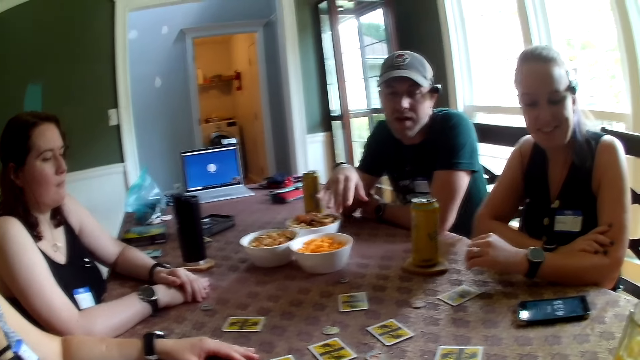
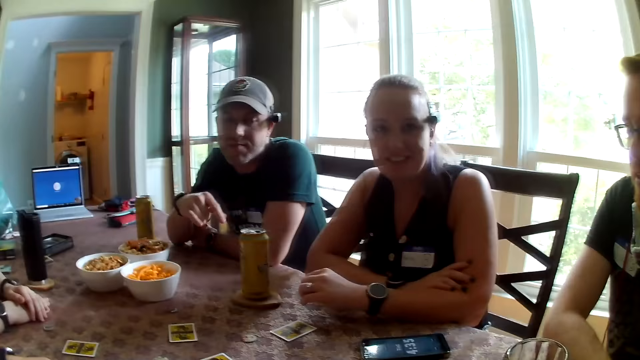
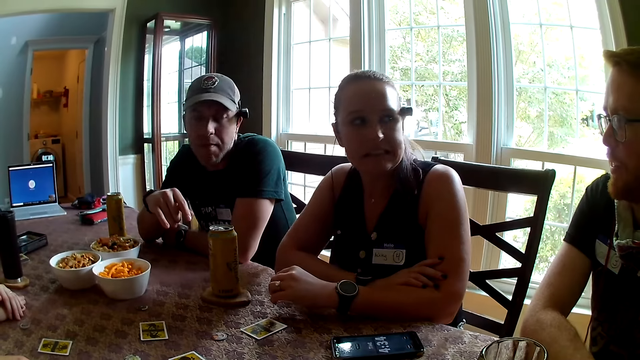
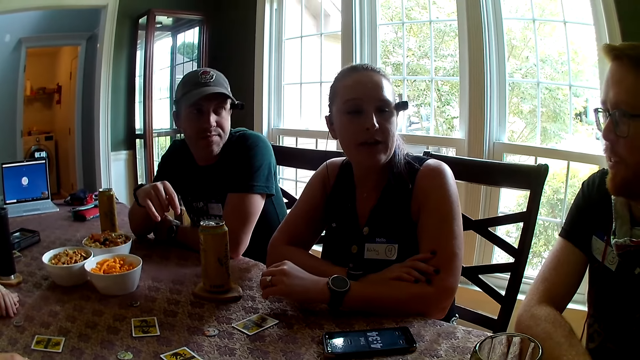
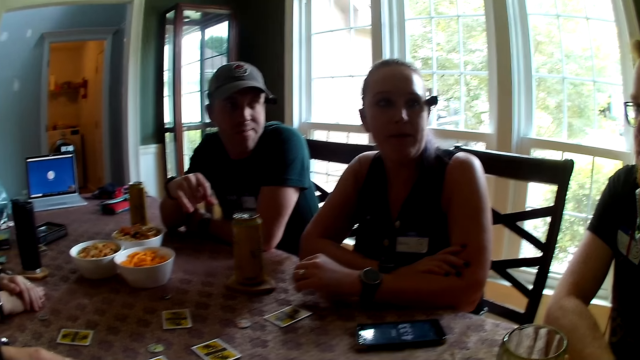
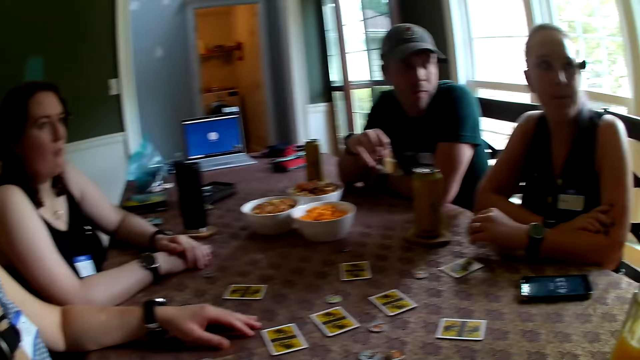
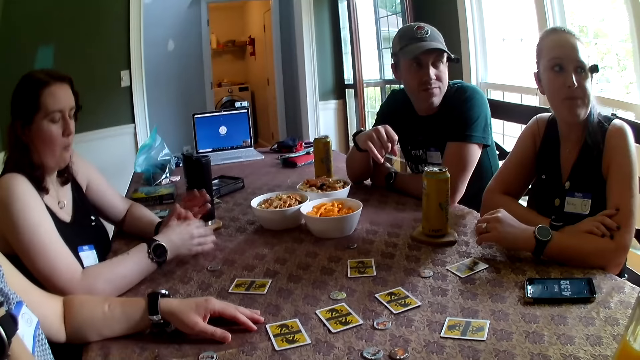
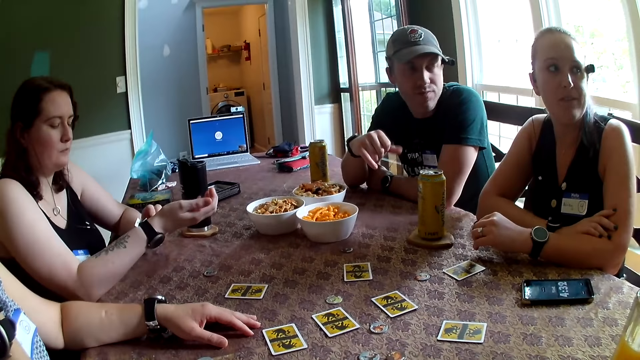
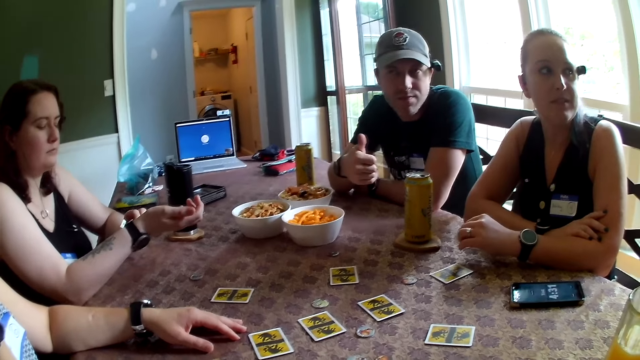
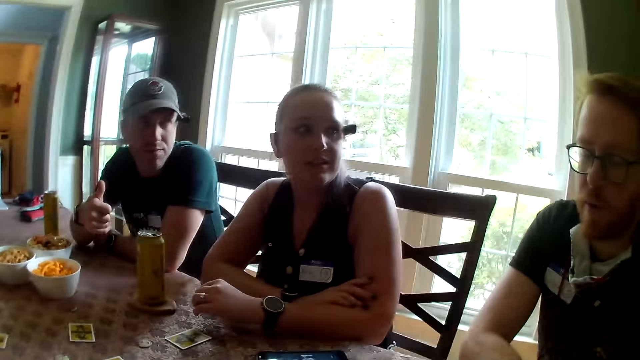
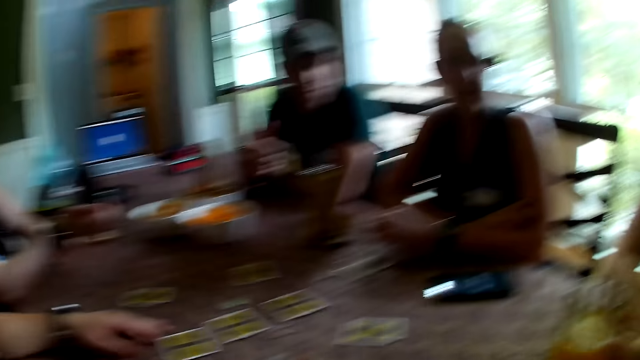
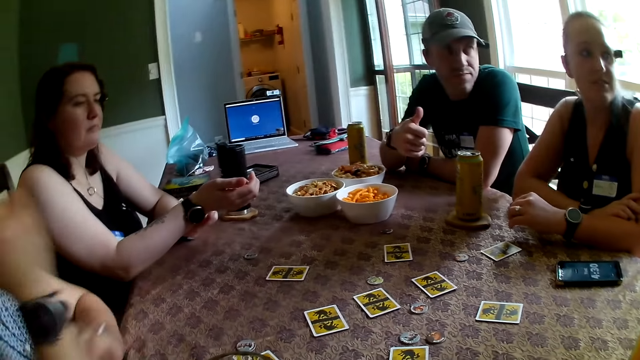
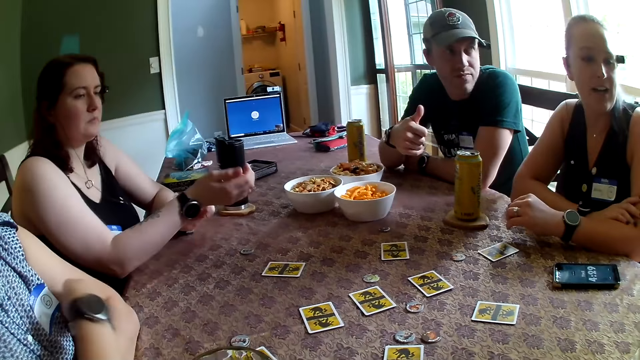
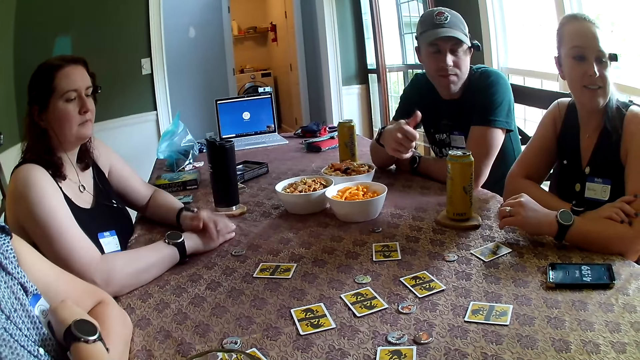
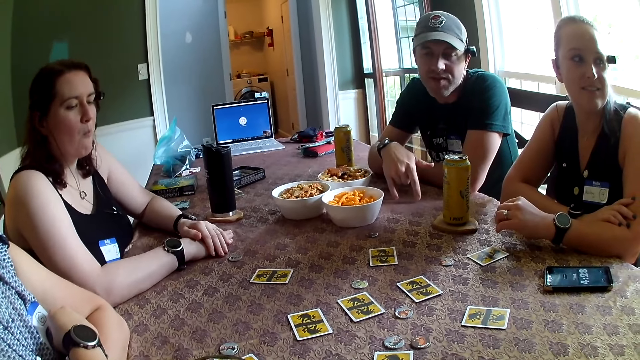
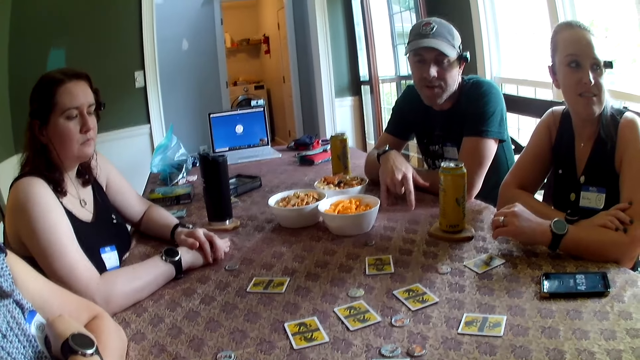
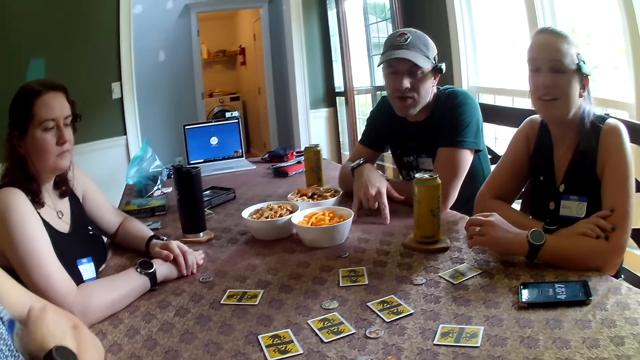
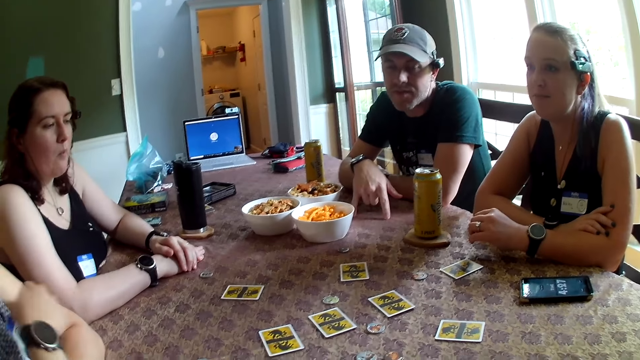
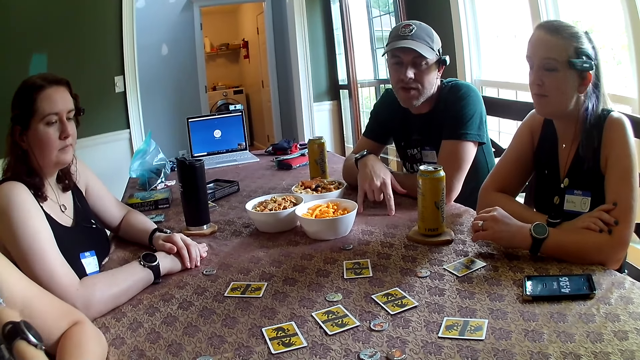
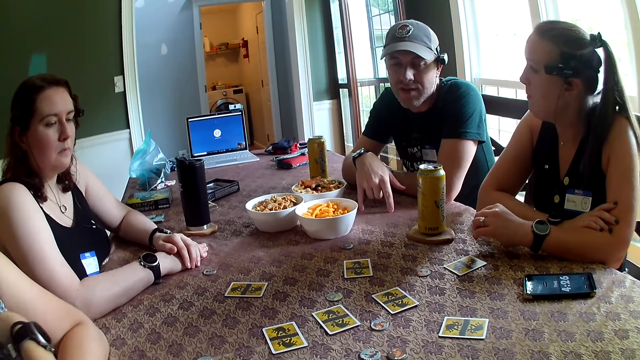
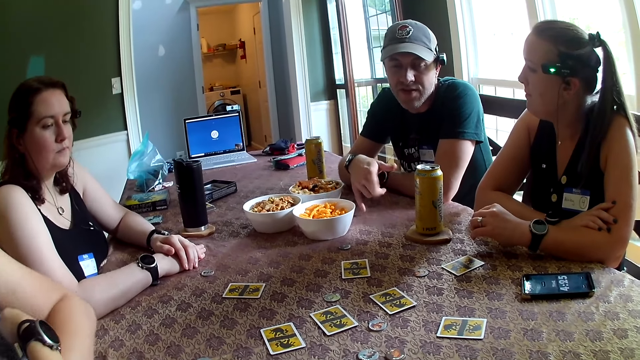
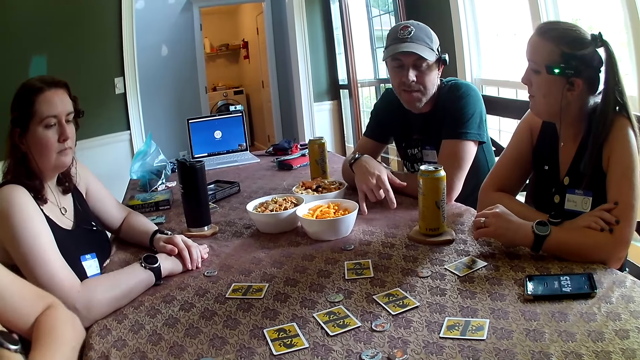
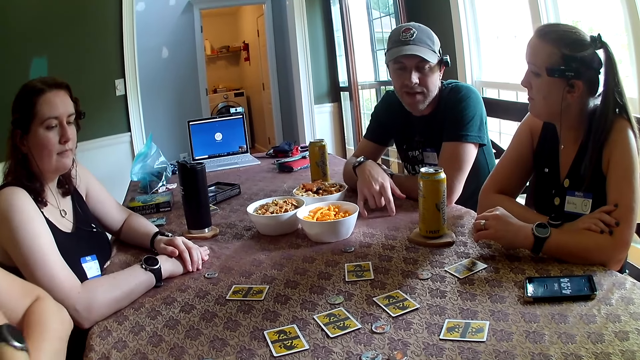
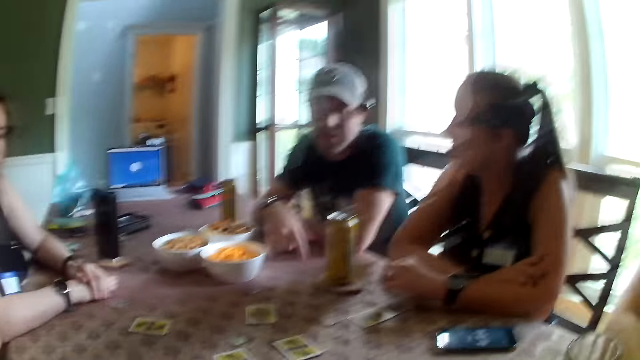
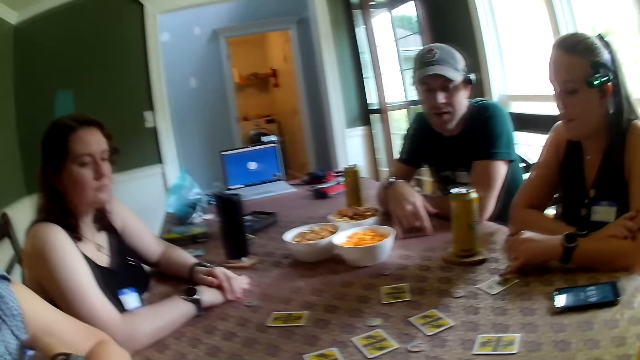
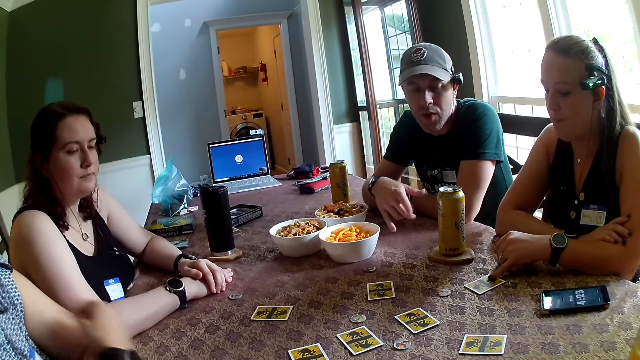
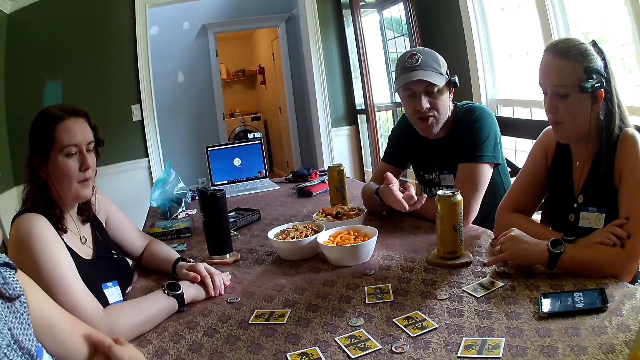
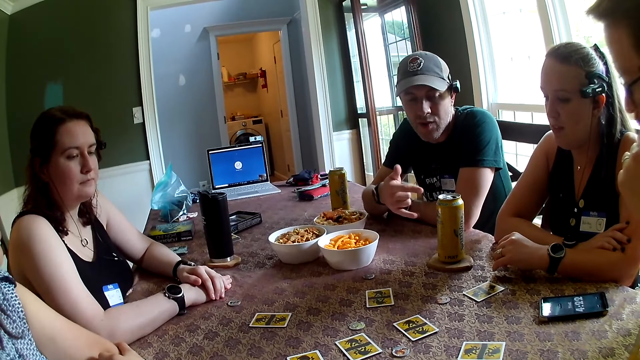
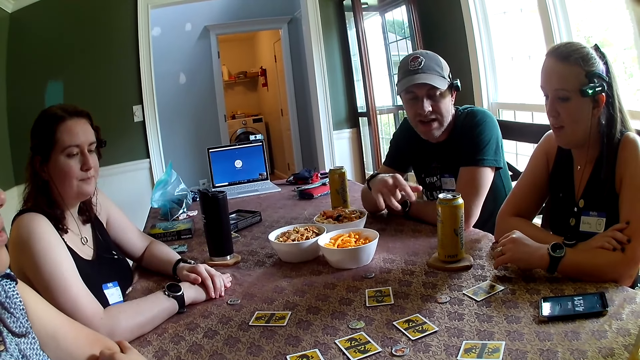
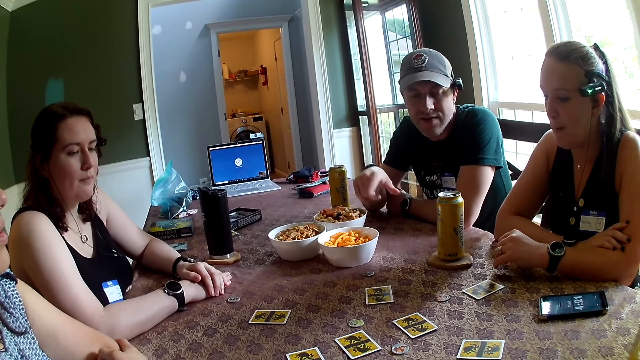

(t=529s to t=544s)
A man talks with the camera wearer. He talks with a lady. The camera wearer looks around the room. A woman adjusts a wristwatch on her right hand with her left hand. The camera wearer talks with the man. The man talks with the camera wearer.

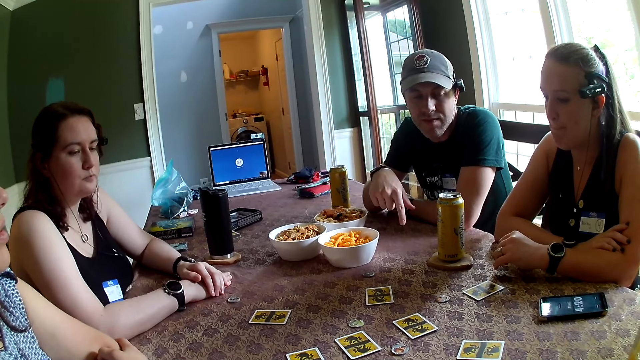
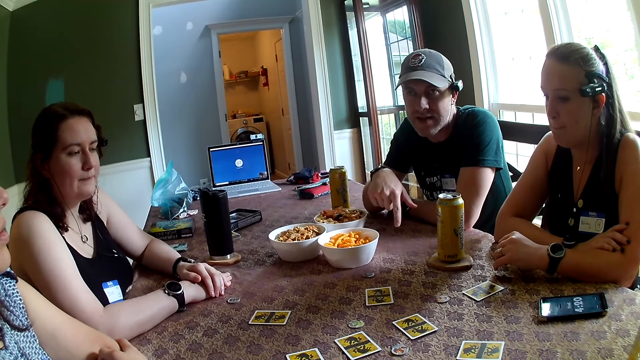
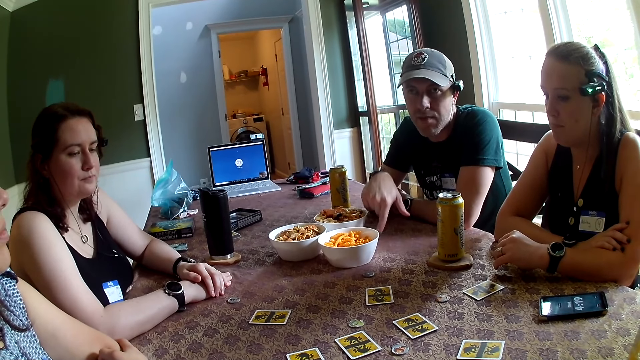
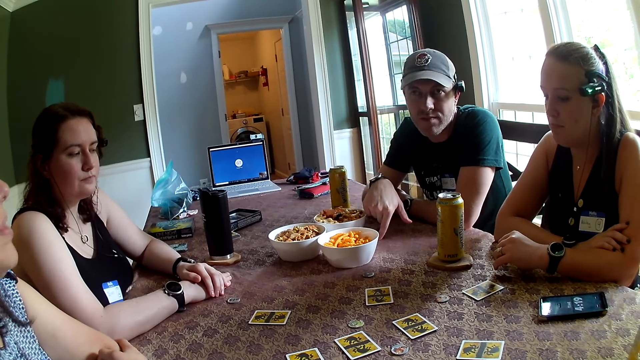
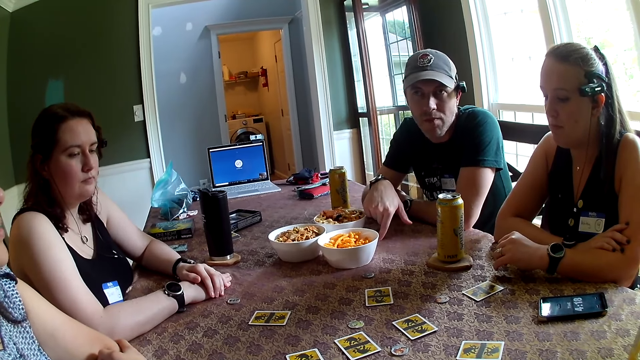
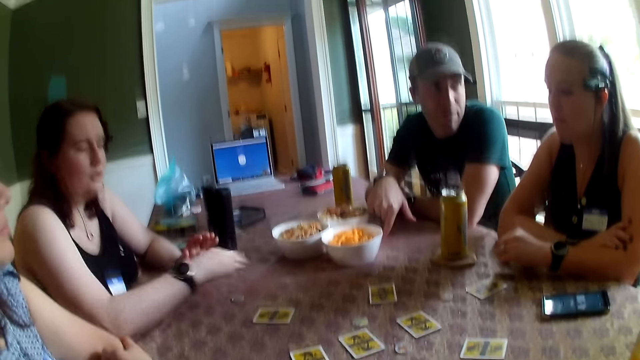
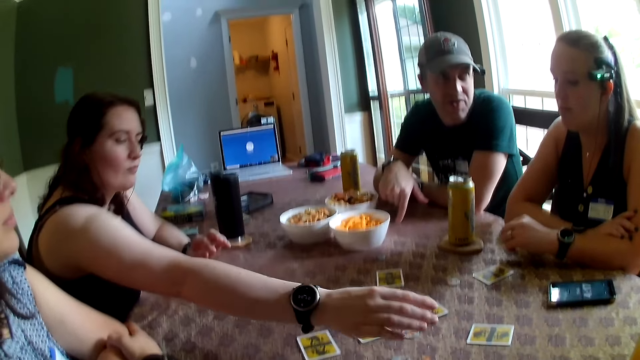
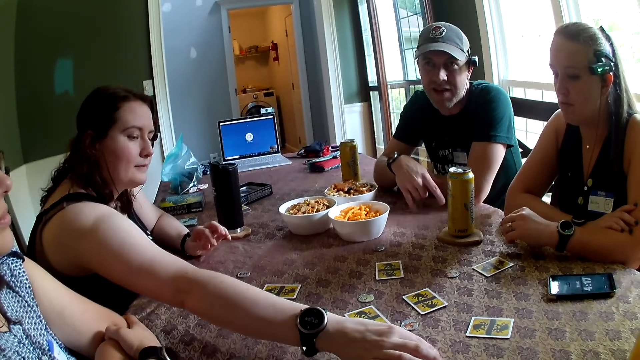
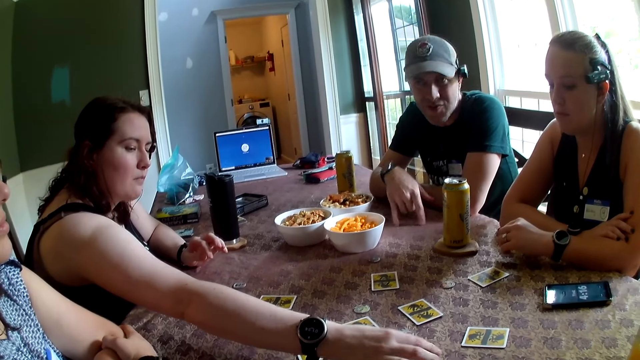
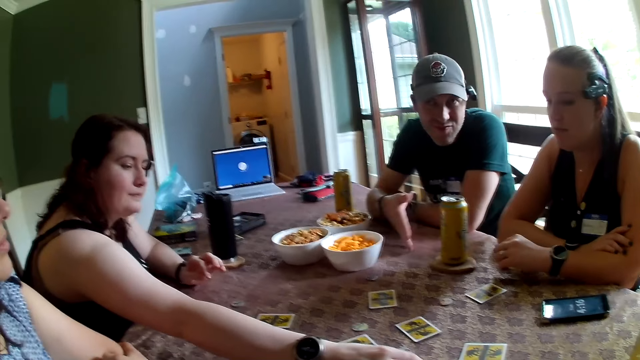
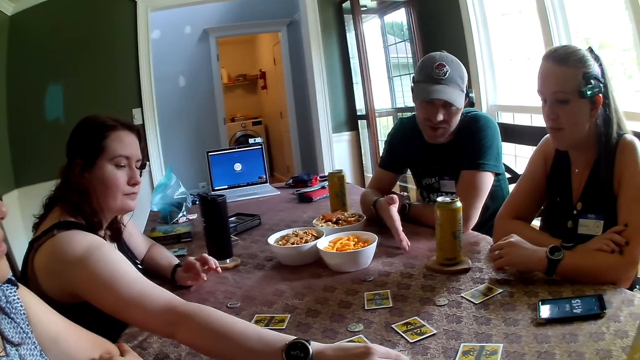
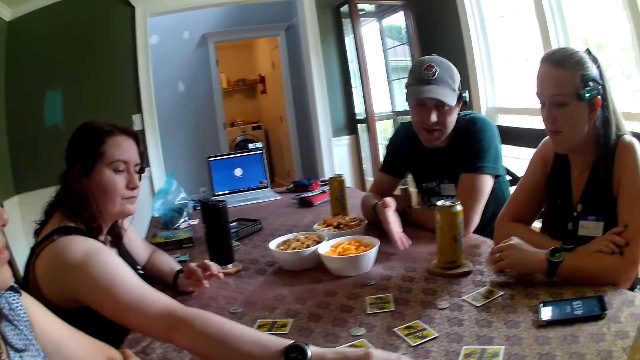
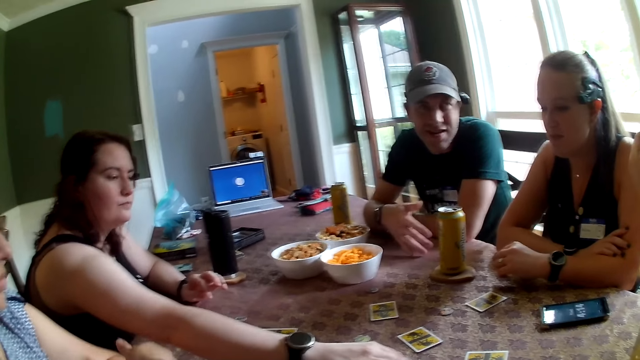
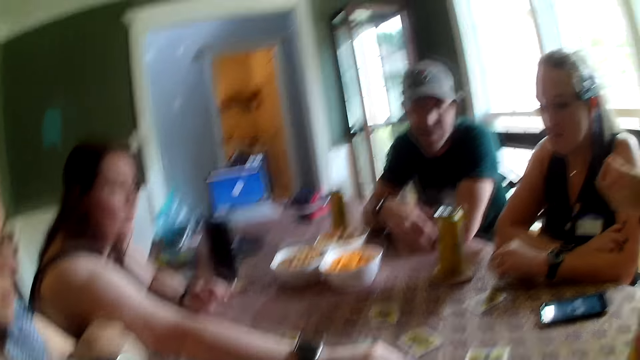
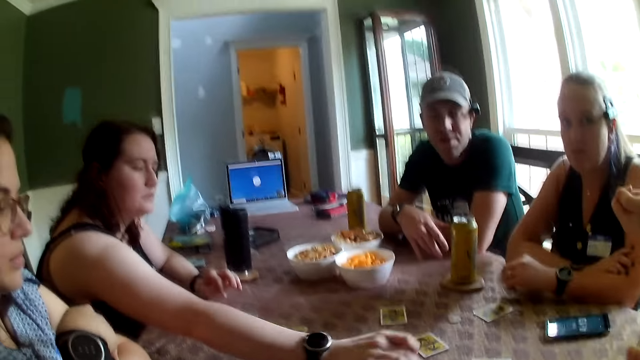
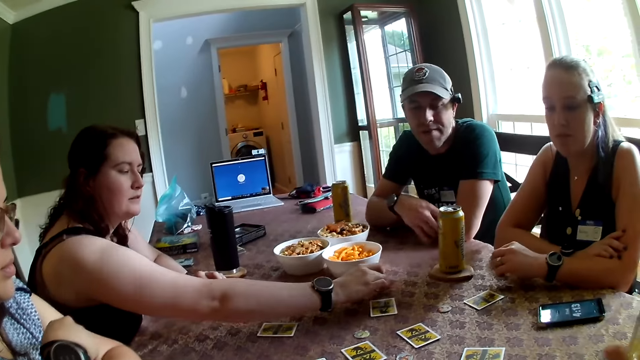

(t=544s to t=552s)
A woman picks the token or card on the table with her right hand. A man talks with the camera wearer.
